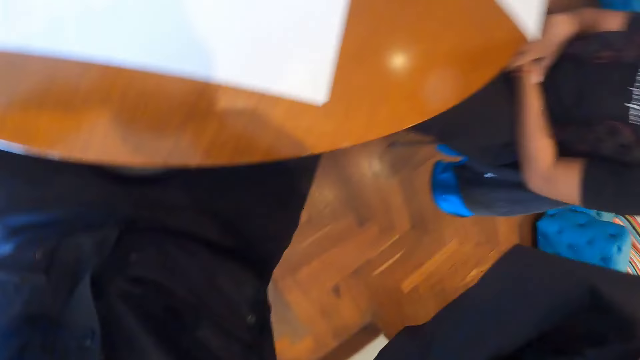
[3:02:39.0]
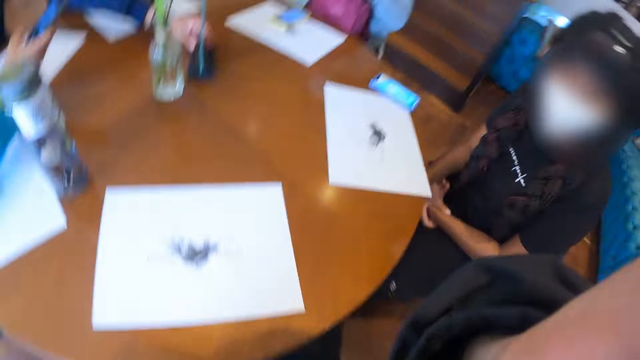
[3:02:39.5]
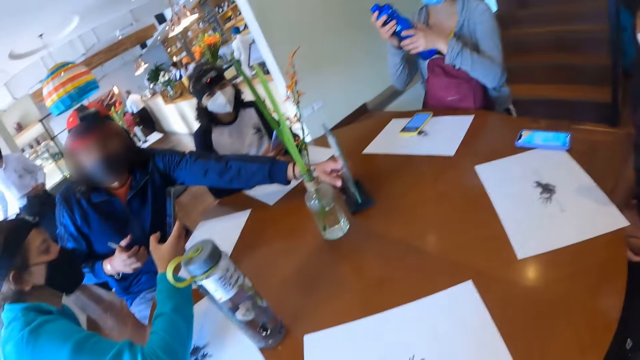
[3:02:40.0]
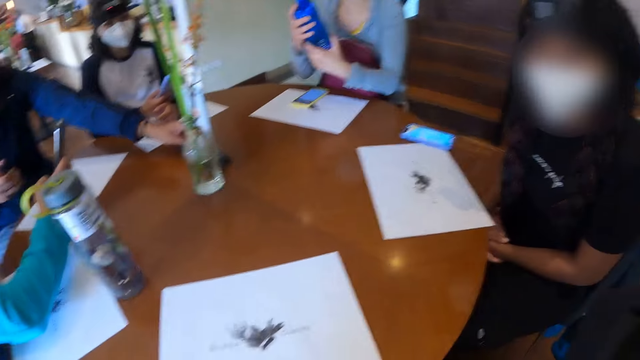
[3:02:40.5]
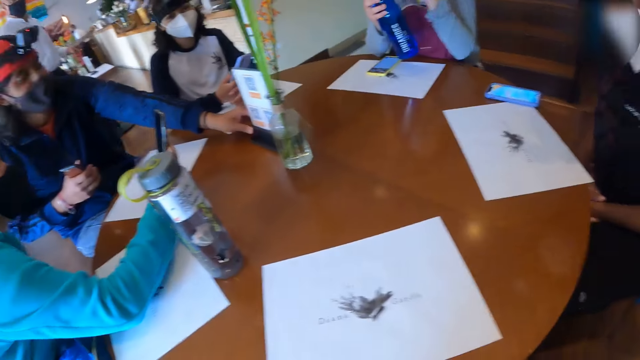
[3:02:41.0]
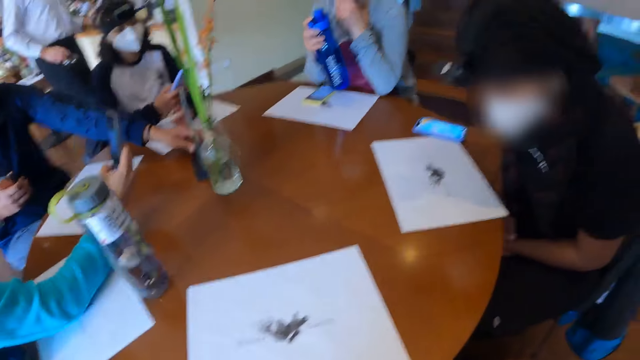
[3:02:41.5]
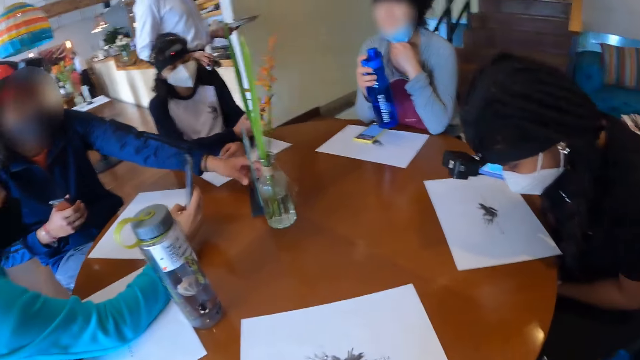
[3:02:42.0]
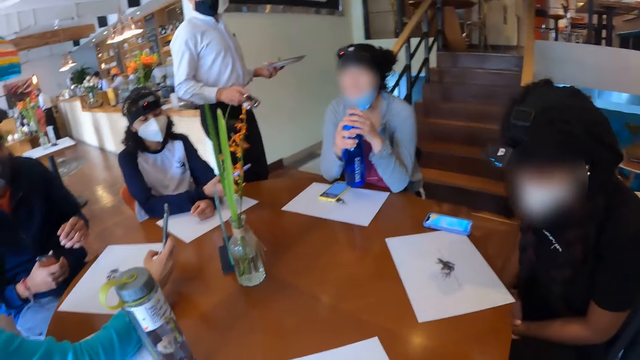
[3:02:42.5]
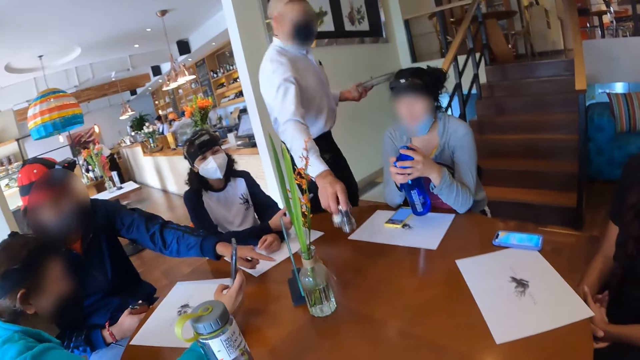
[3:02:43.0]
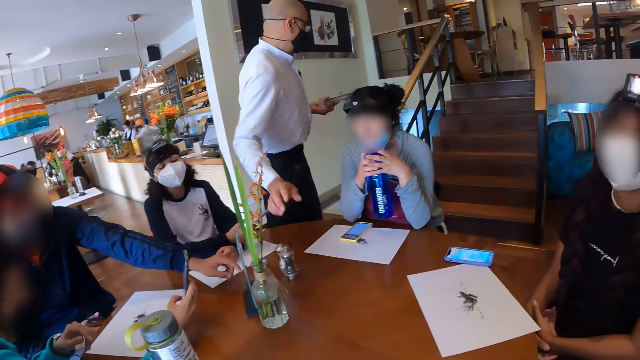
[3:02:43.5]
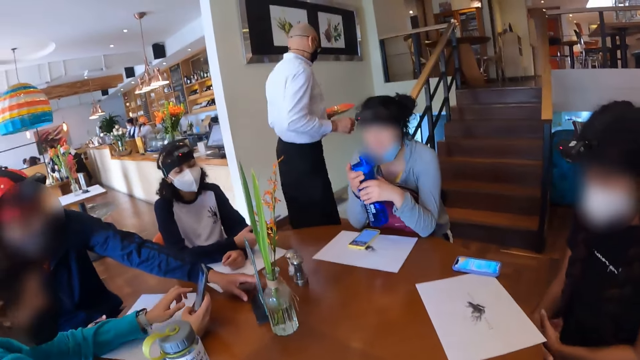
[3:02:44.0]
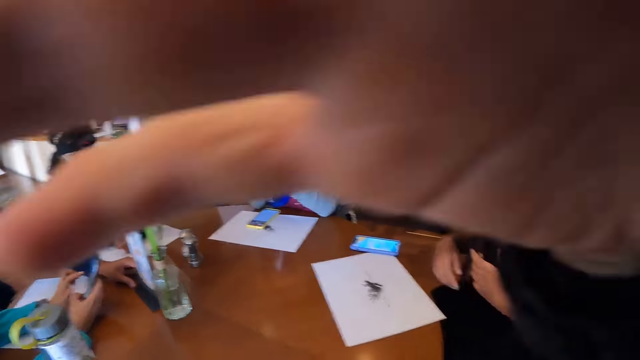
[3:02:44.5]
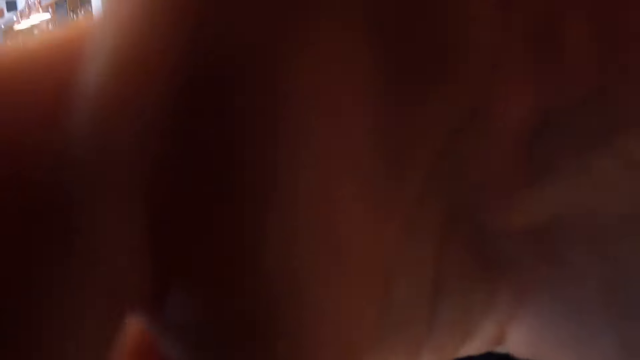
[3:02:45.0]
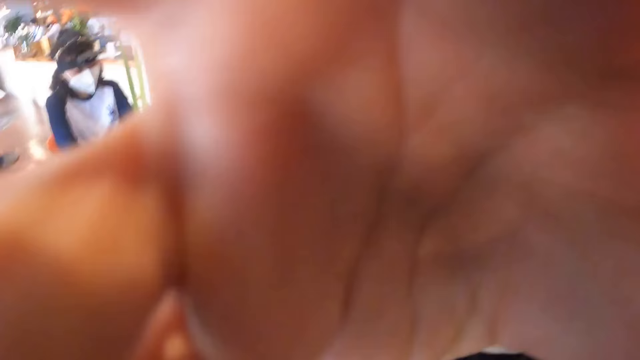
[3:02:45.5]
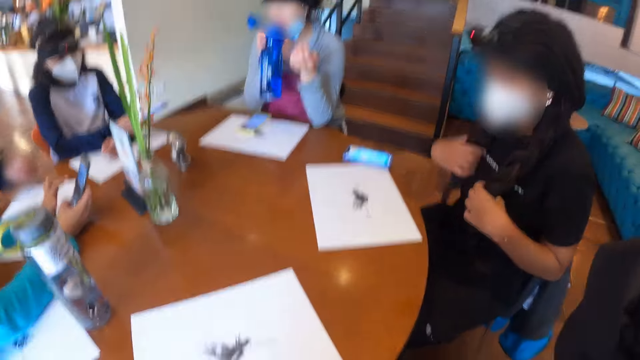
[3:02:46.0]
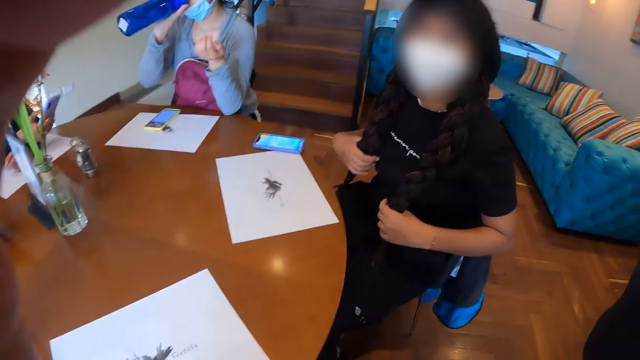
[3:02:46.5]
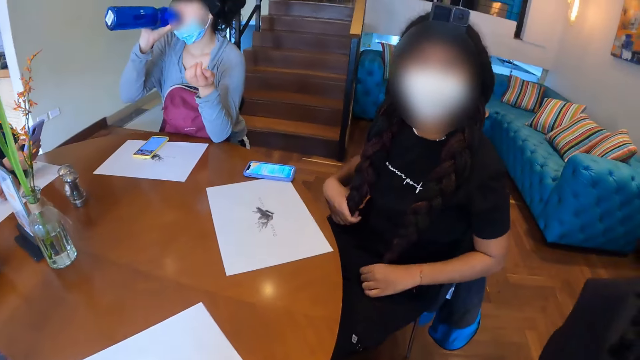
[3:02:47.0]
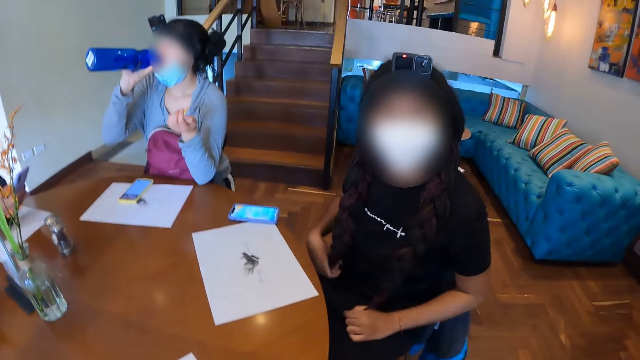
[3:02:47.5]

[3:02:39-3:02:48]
A man adjusts a QR codes menu on the table with his left hand. A woman operates a phone with her right hand. A second woman operates a phone with both hands. The man holds a phone in his right hand. A third woman holds a water bottle with both hands. Another woman moves the QR code scanner on the table. A waiter walks around. The third woman adjusts a nose mask on her face with her left hand. The second woman holds the phone with her right hand. The waiter drops a salt shaker and a pepper on the table with his right hand. The waiter walks around. The third woman opens the water bottle with her right hand. The camera wearer adjusts the camera on his head with his right hand. The first woman operates the phone with both hands. The third woman drinks water from the water bottle with her right hand. The camera wearer adjusts the camera on his head with his left hand.

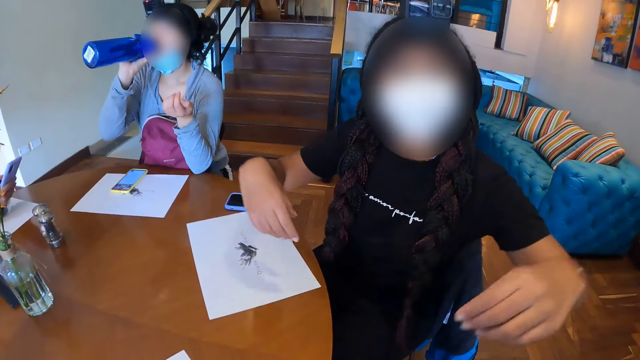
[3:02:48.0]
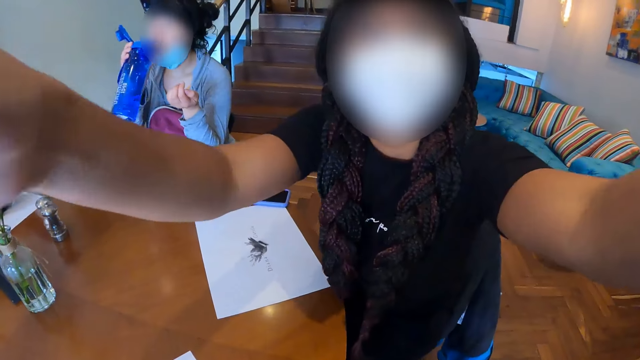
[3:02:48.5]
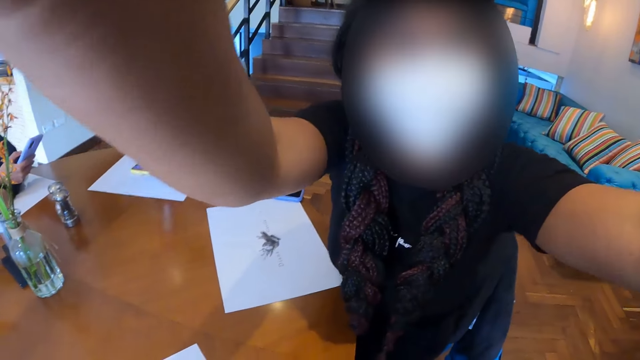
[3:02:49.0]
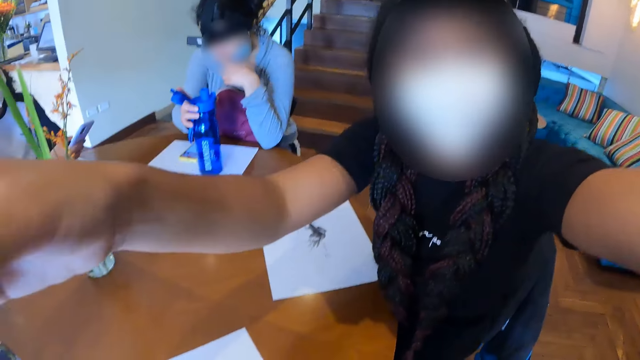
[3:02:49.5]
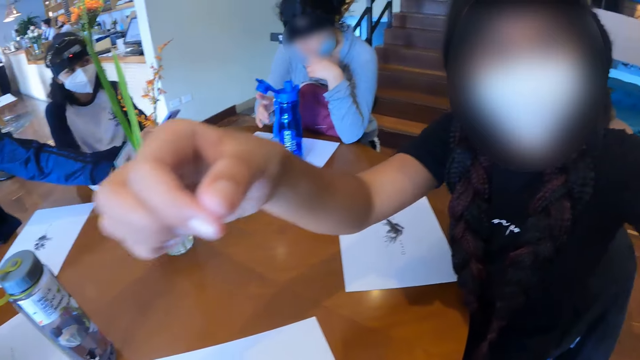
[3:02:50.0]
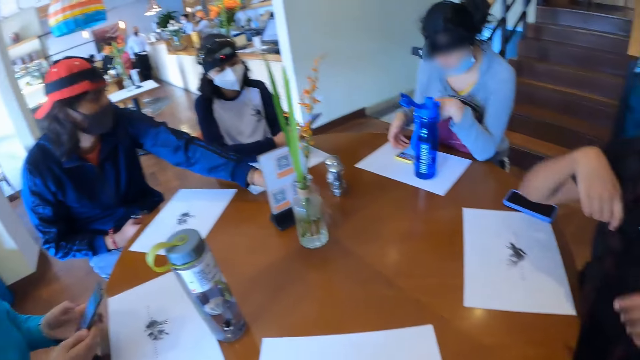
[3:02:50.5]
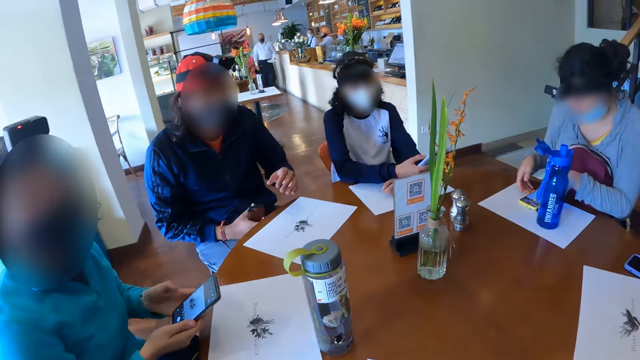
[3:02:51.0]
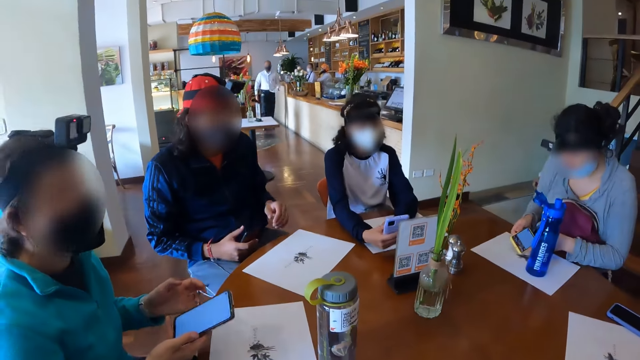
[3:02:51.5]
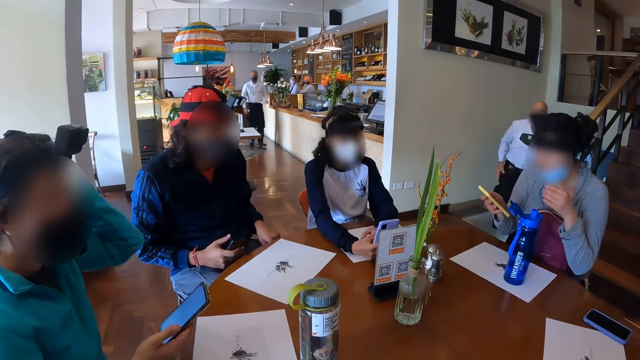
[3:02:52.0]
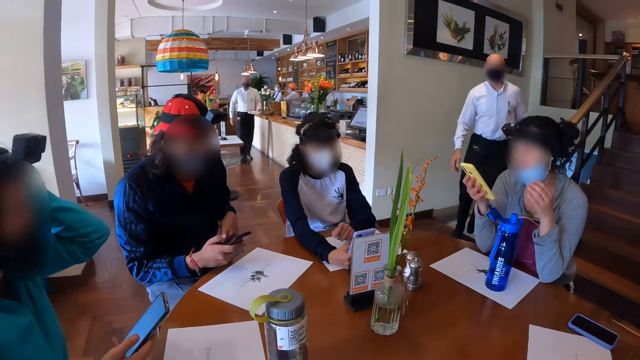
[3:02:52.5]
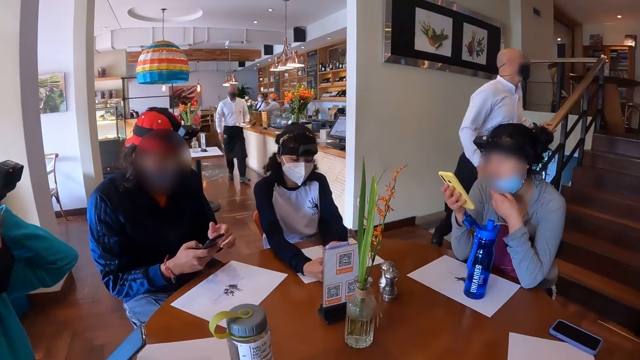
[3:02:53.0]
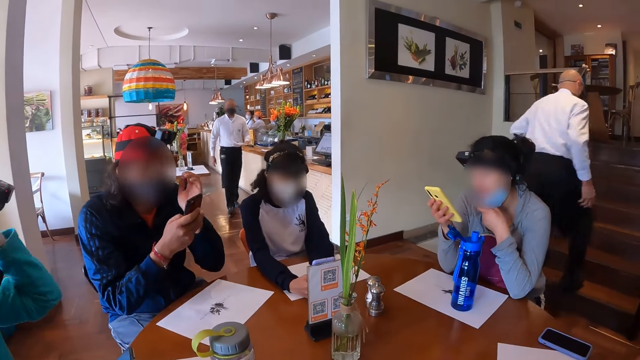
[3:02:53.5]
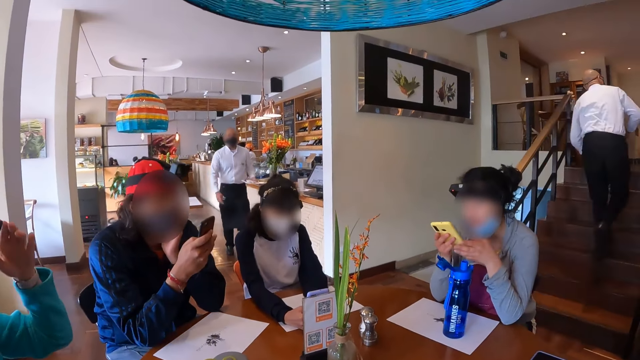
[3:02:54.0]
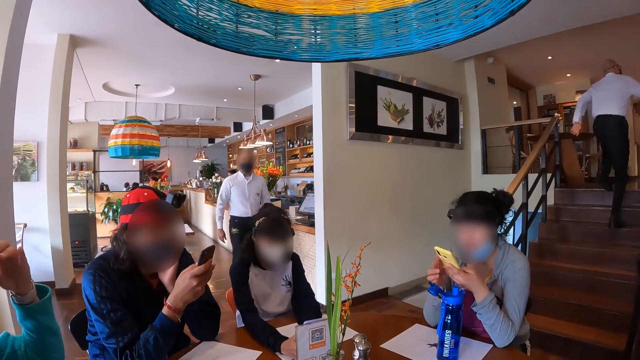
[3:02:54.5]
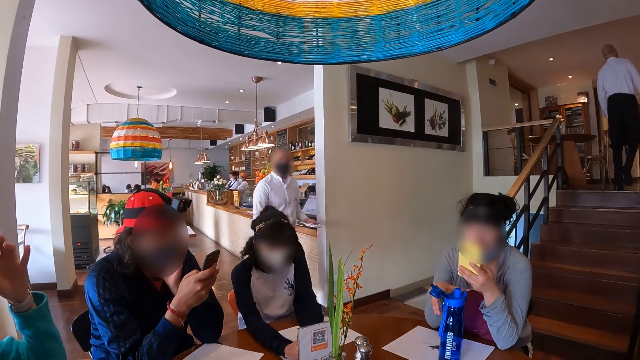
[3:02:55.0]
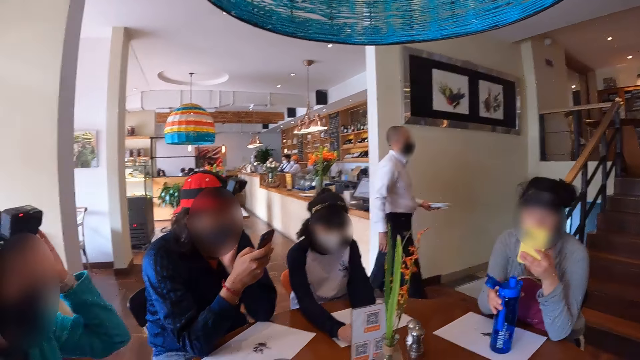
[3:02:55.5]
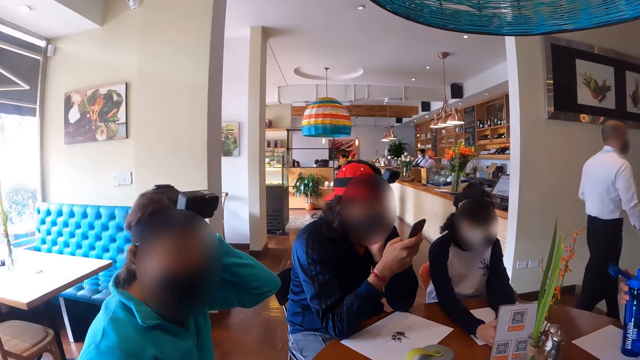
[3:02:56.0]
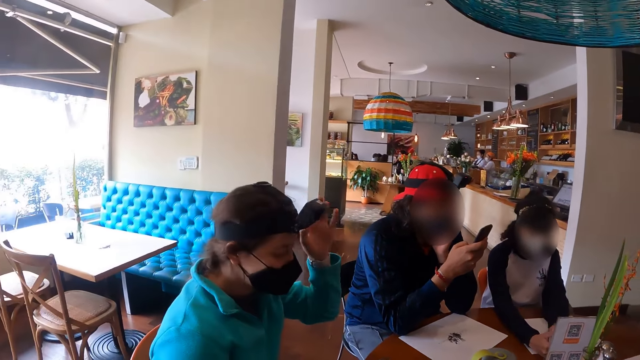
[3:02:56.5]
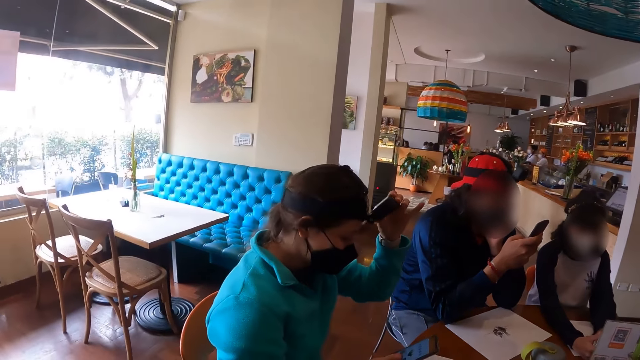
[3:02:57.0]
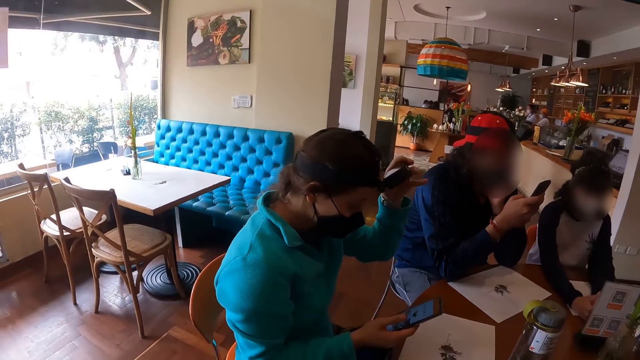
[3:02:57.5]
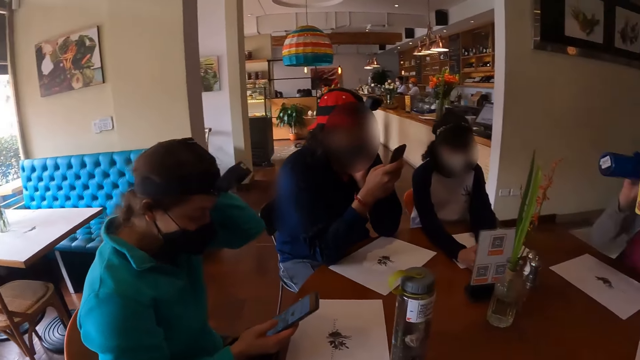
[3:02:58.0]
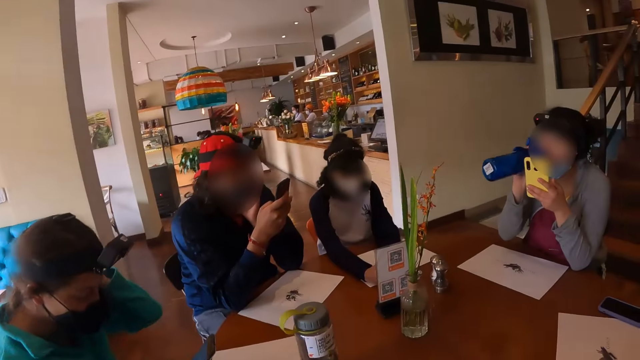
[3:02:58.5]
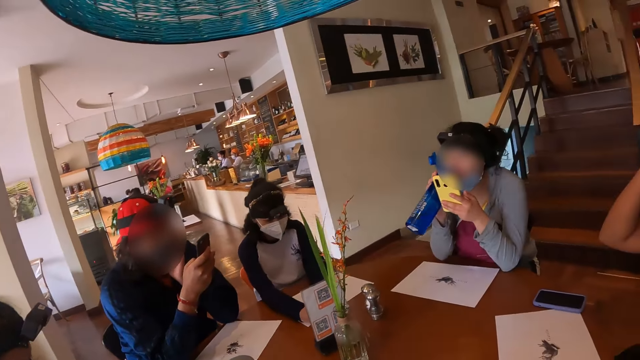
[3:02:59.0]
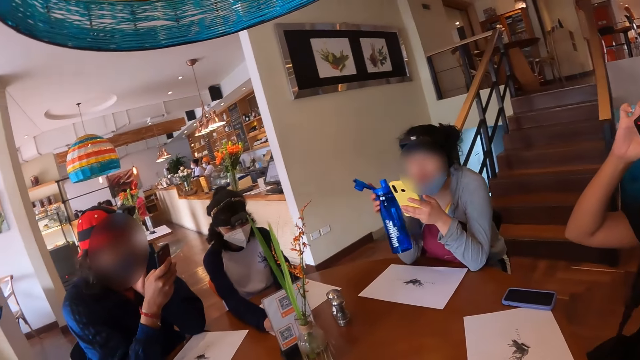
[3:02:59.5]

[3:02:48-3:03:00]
A woman adjusts the camera on the head of the camera wearer. A second woman drops the water bottle on the table with her right hand. A man turns the QR code menu on the table with his left hand. The second woman picks up a phone from the table with both hands. A third woman scans the QR codes menu with the phone in her right hand. A fourth woman touches her face with her left hand. Another woman scrolls on the phone. The second woman holds the phone in her right hand and adjusts the nose mask on her face with her left hand. Another woman scrolls on the phone. The waiter walks up the flight of stairs. The man places his left hand under his chin. The second woman passes the phone from her right hand to her left hand and picks up the water bottle from the table with her right hand. The fourth woman adjusts the camera on her head with her left hand. The second woman drinks water from the water bottle in her right hand.
